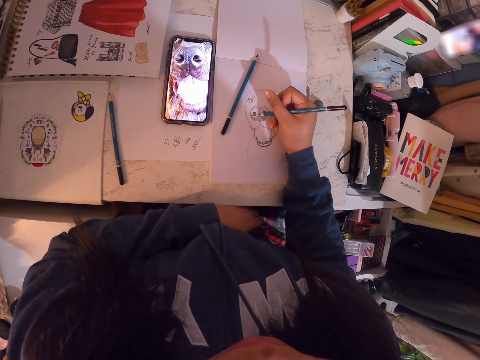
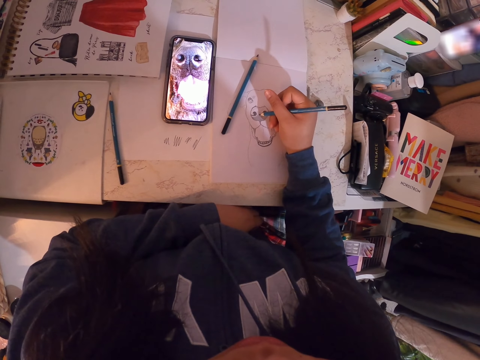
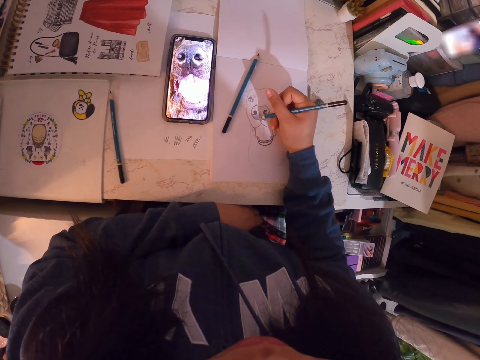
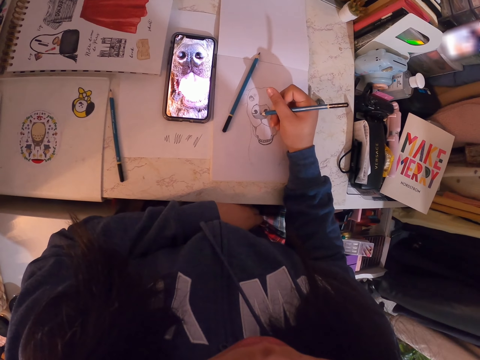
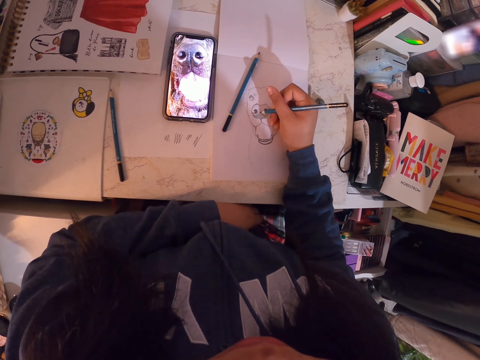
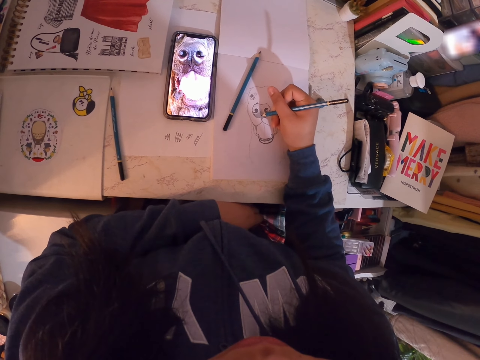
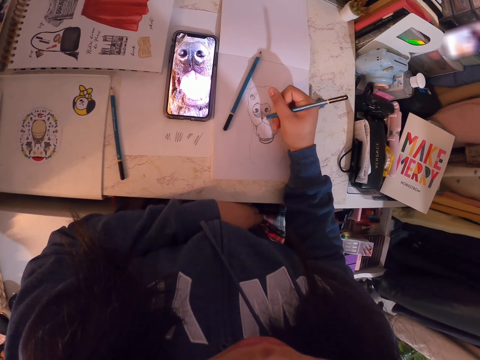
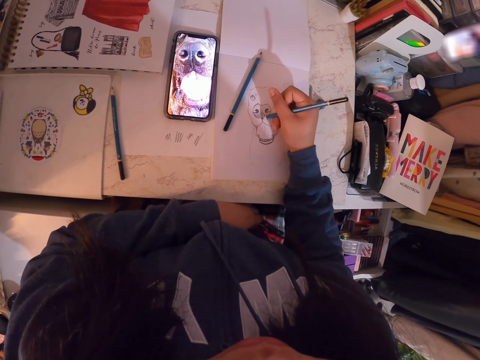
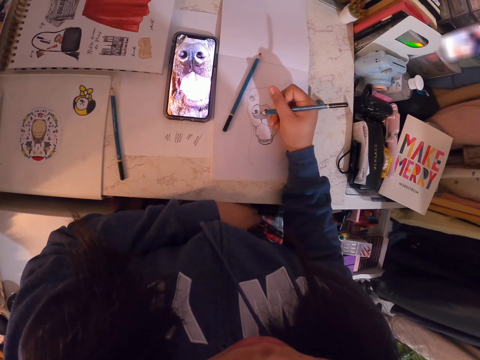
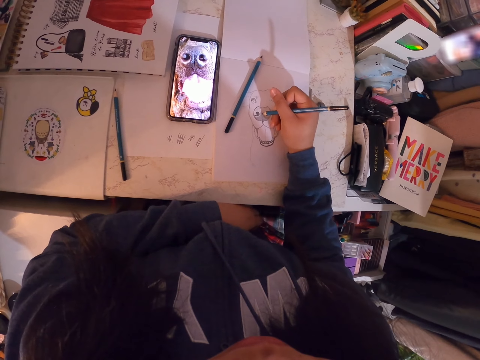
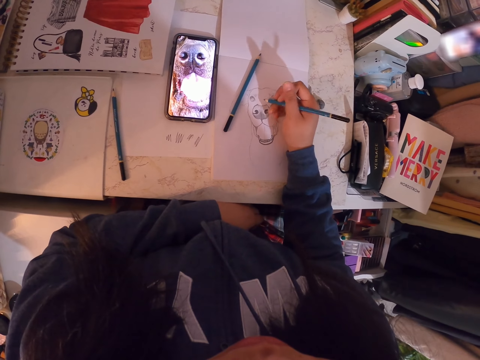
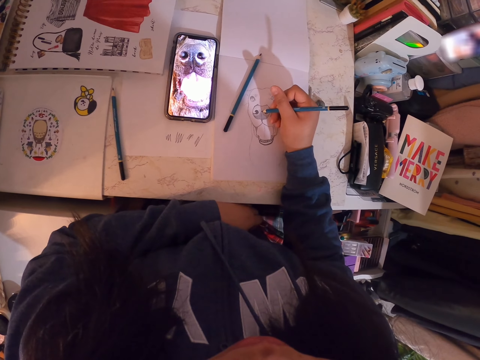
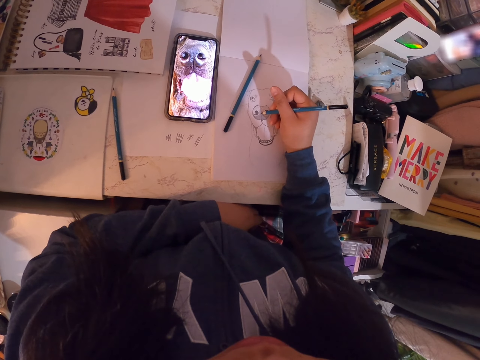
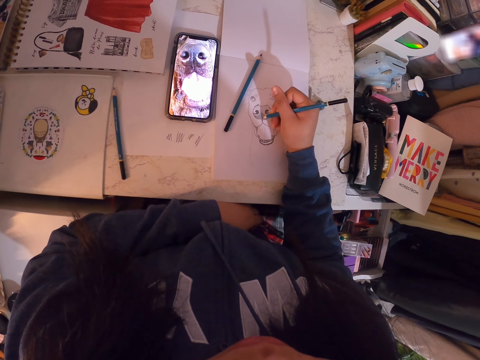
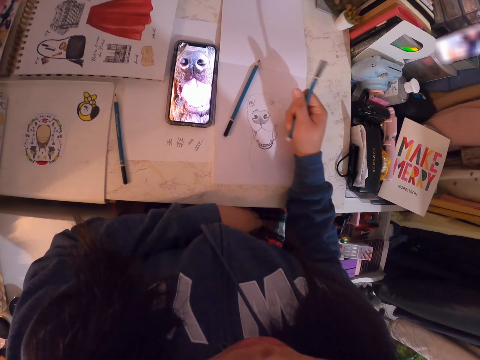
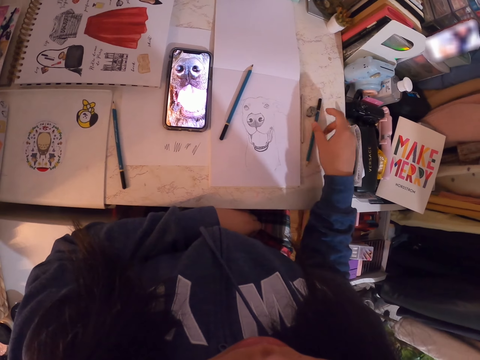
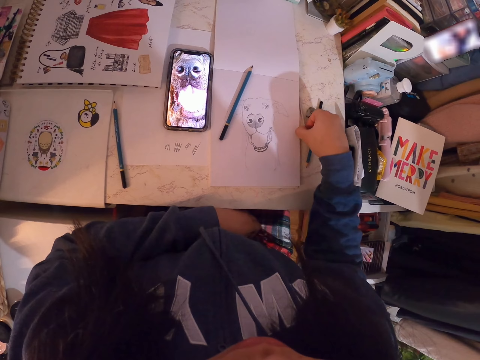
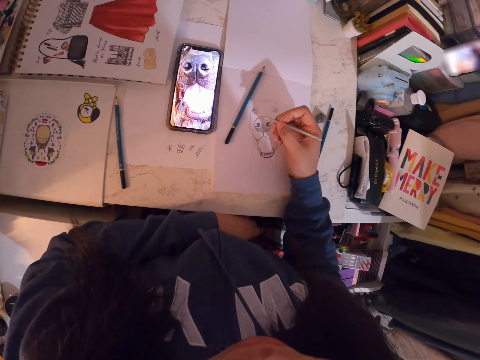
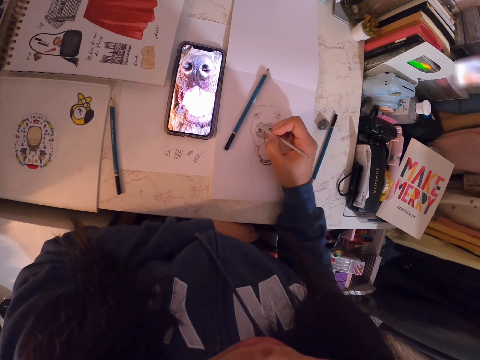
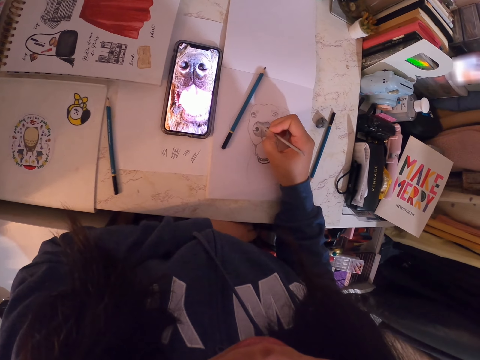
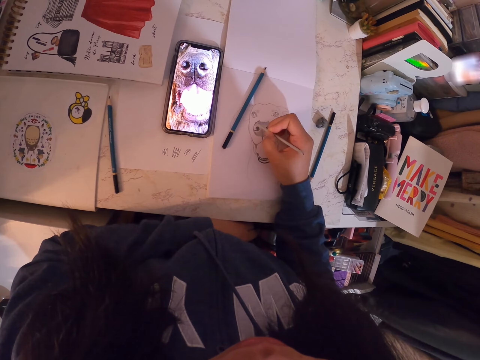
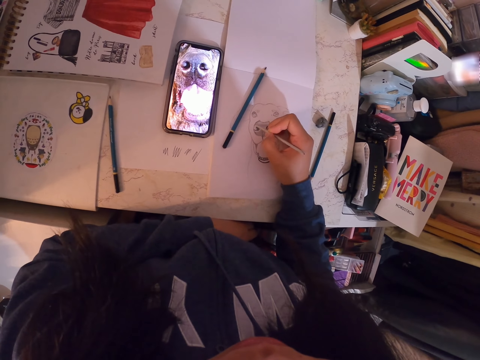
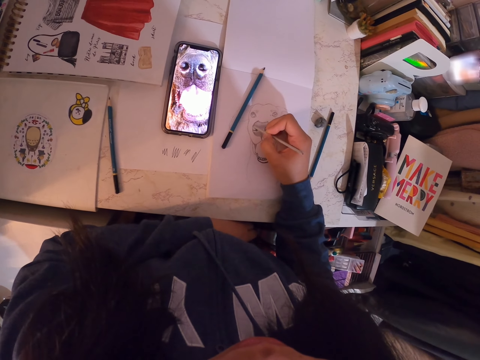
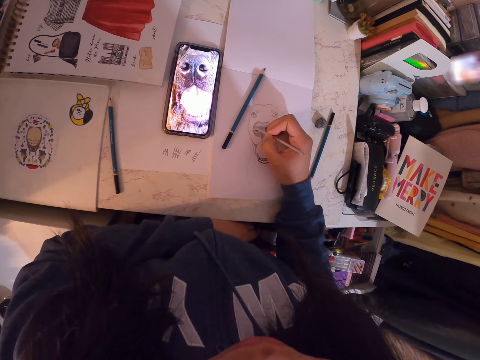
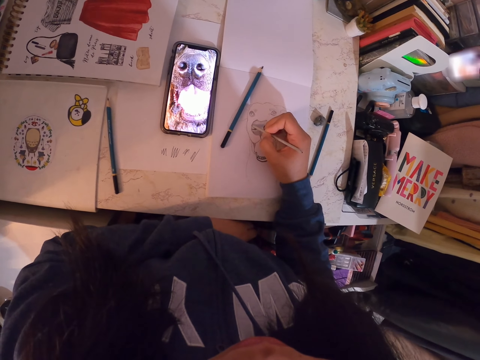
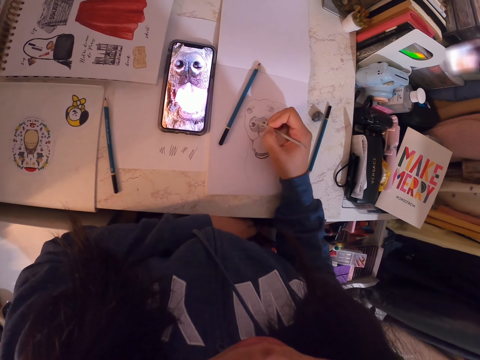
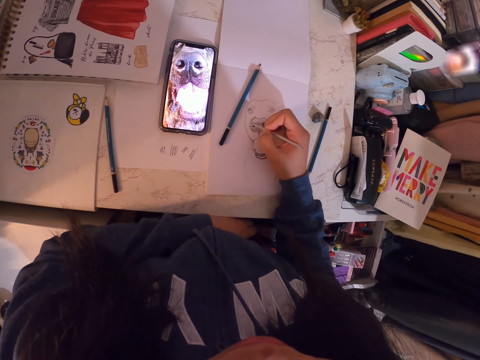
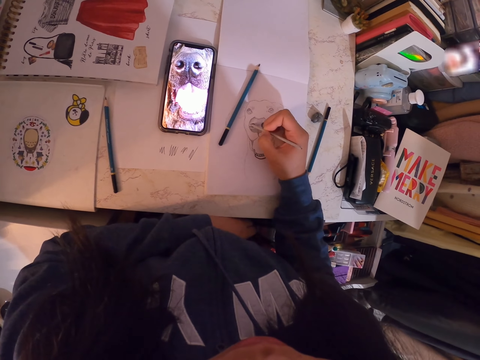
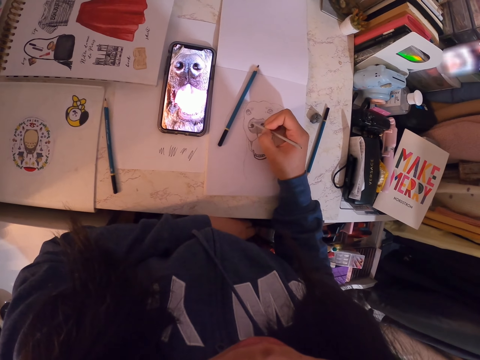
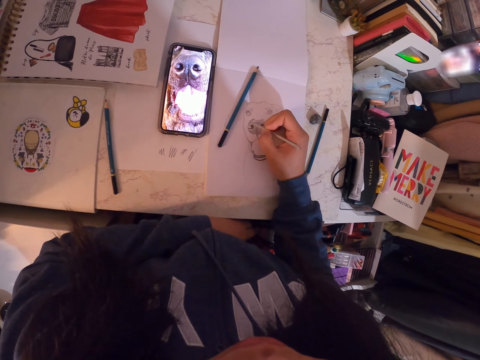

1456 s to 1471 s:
The camera wearer draws the image on the book. They hold the pencil. They put the pencil on the table. They pick up the small pencil. They draw the image on the book.

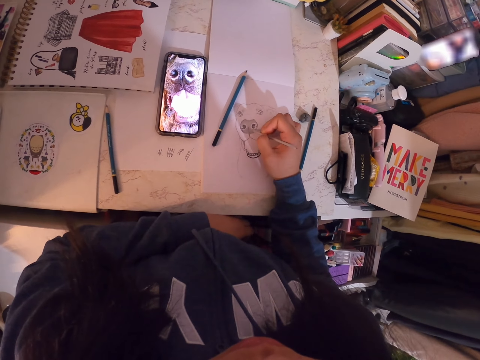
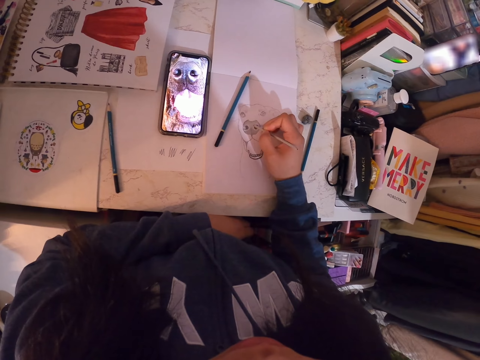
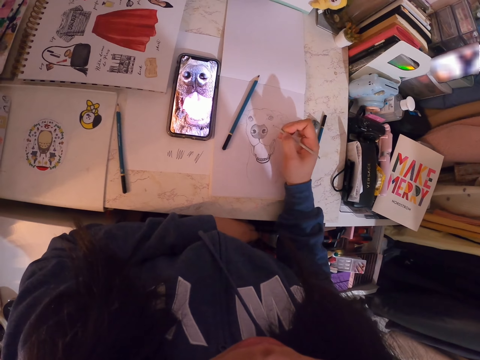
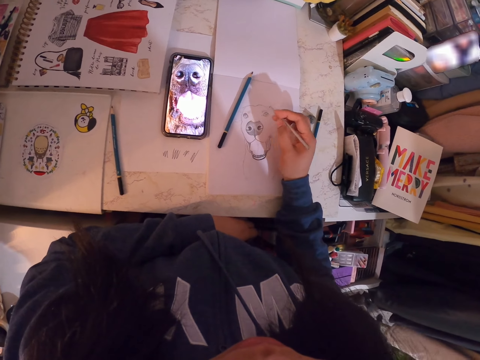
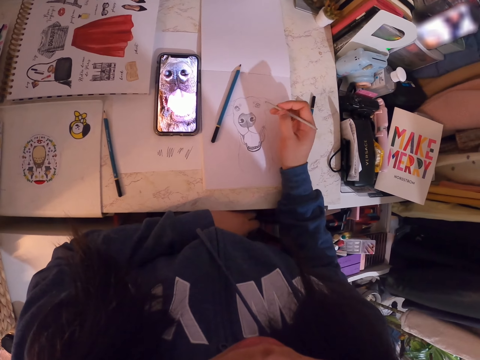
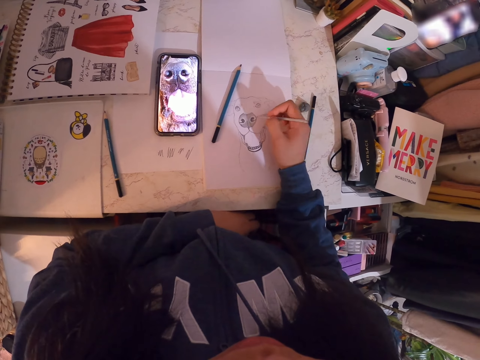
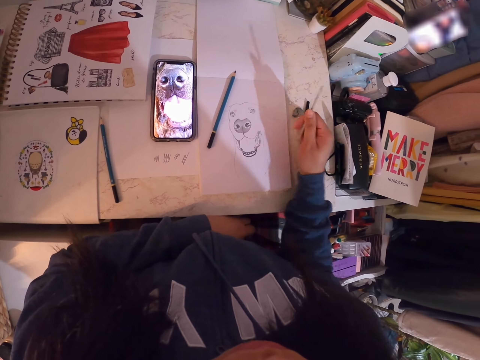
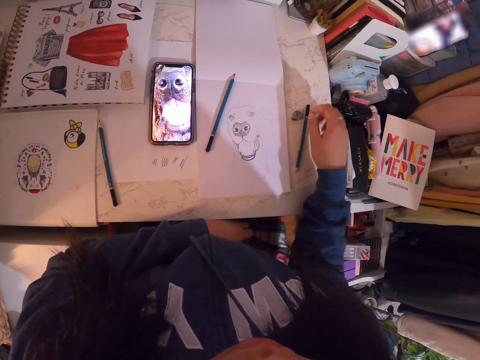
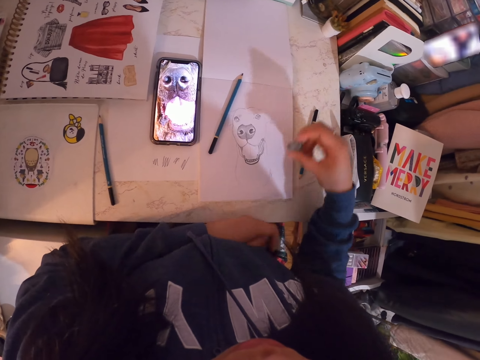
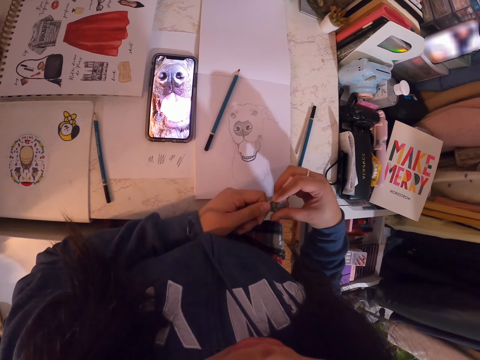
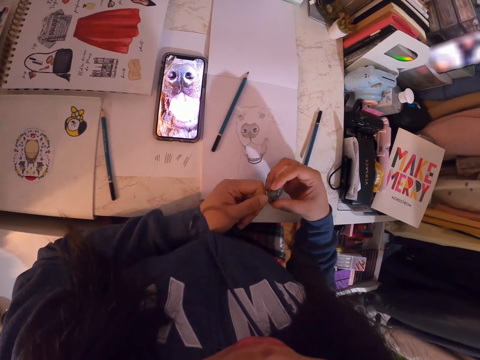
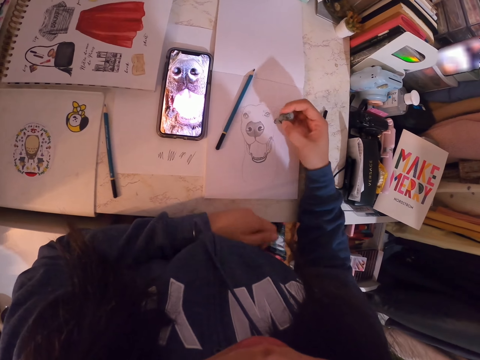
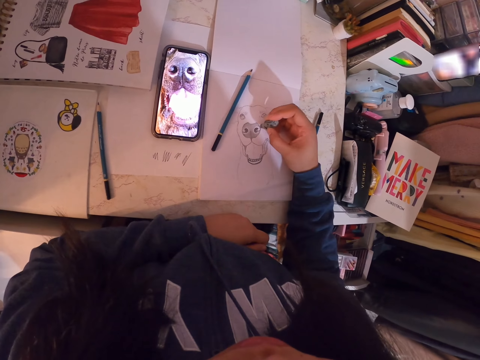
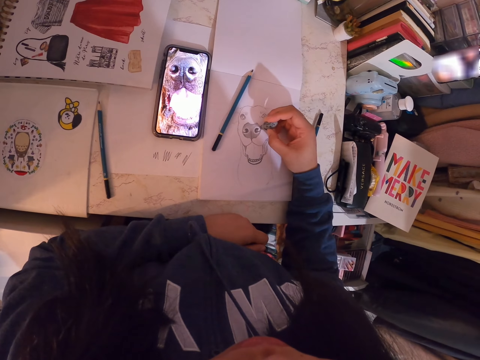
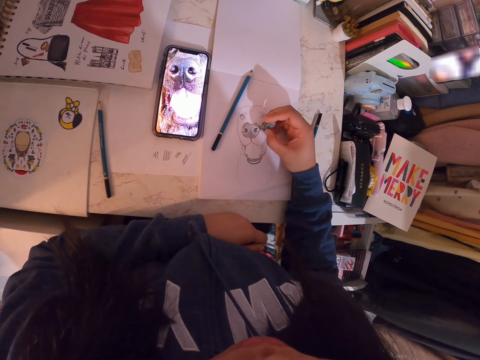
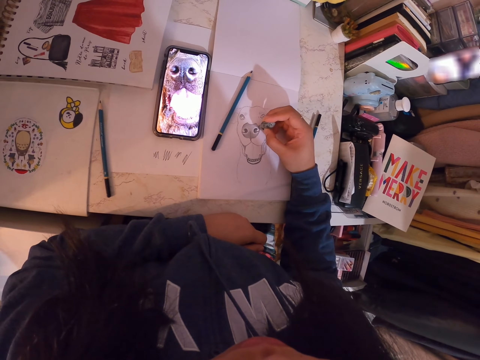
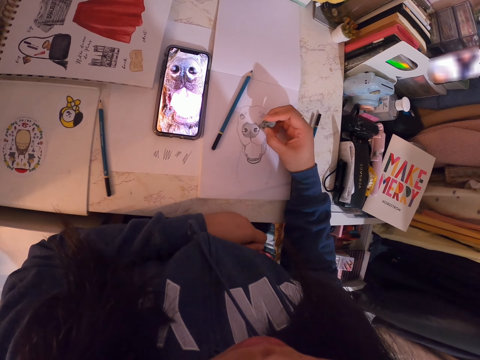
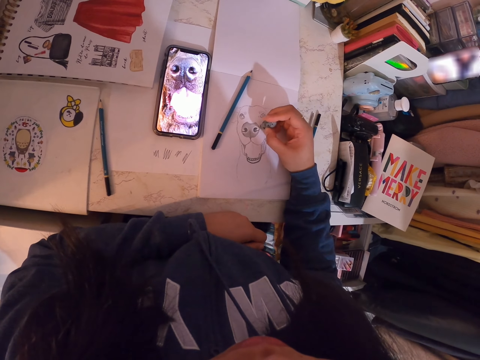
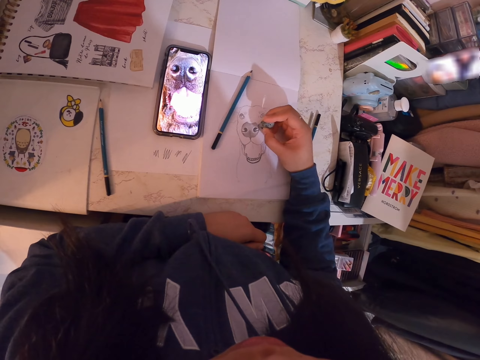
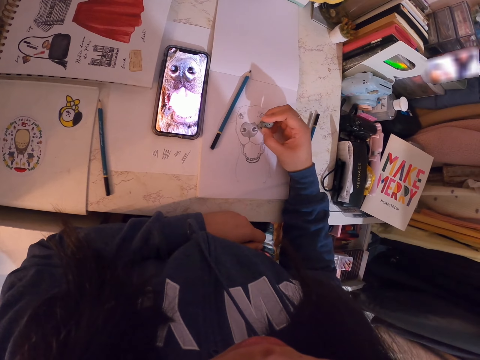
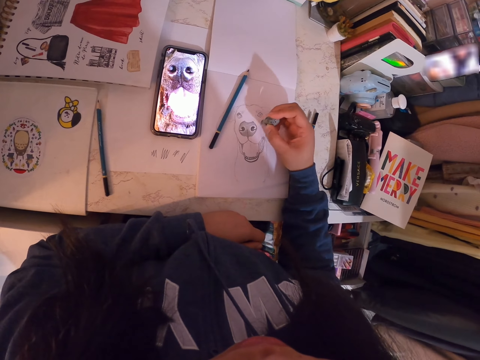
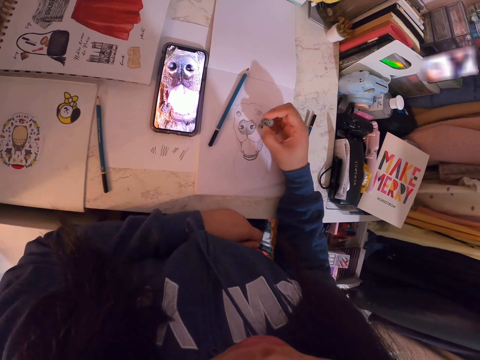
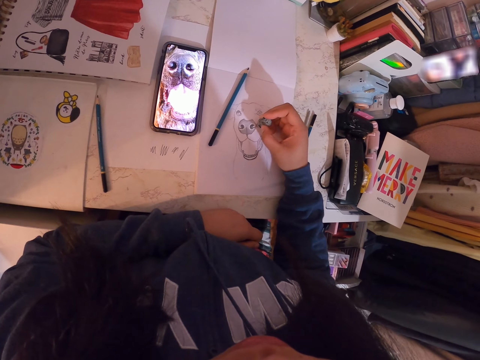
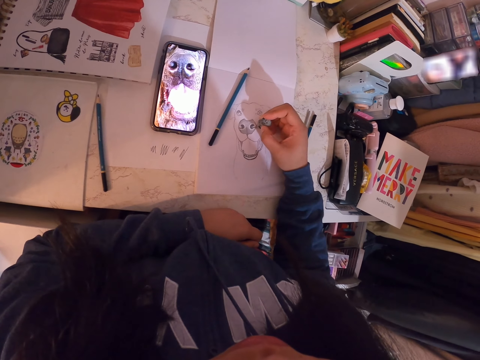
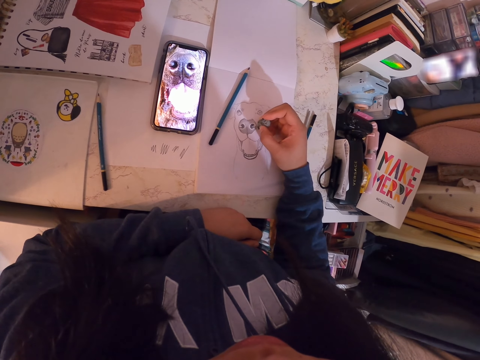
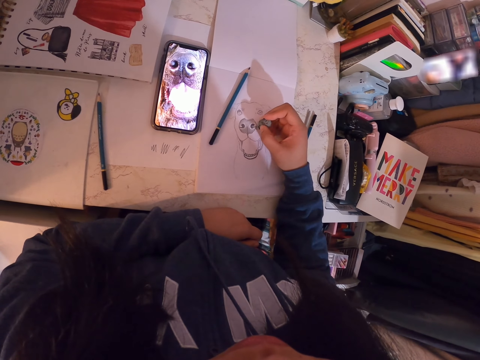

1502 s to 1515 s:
The camera wearer holds the pencil. They stare at the image. They put the pencil on the table. They pick up a rubber. They hold the rubber with the left hand. They rub the image on the book.
